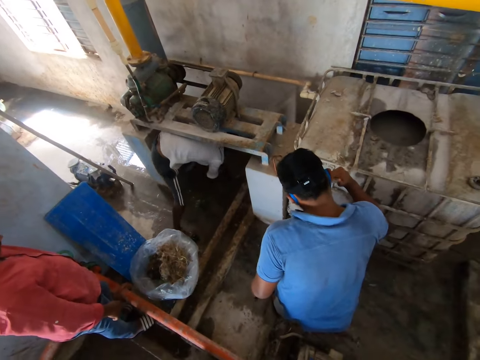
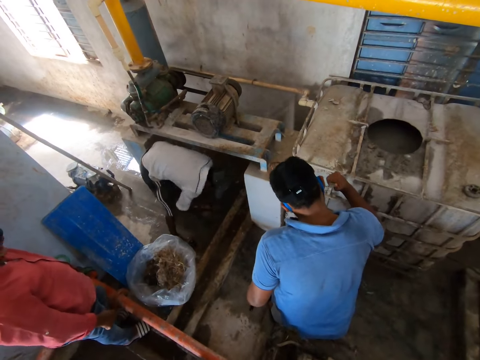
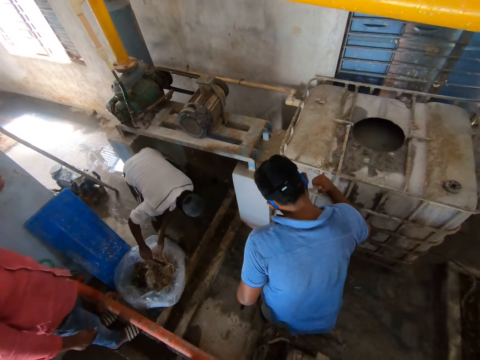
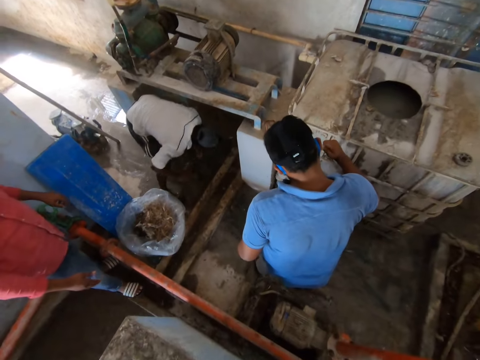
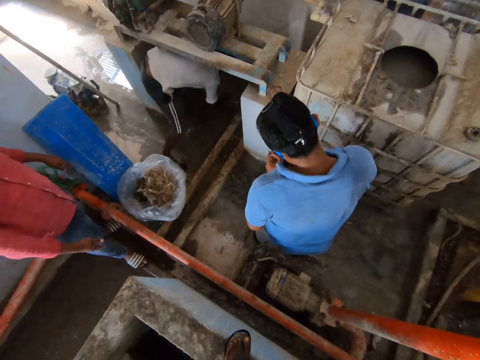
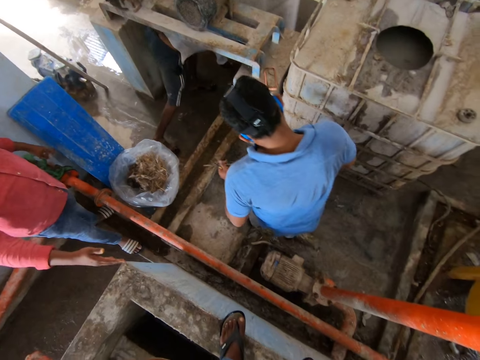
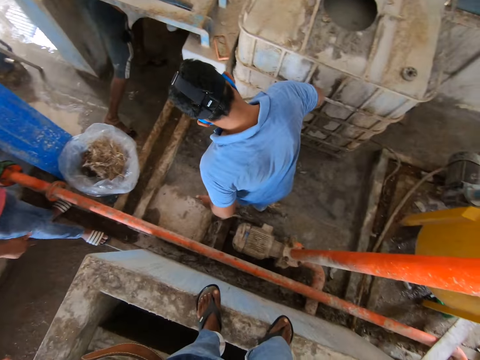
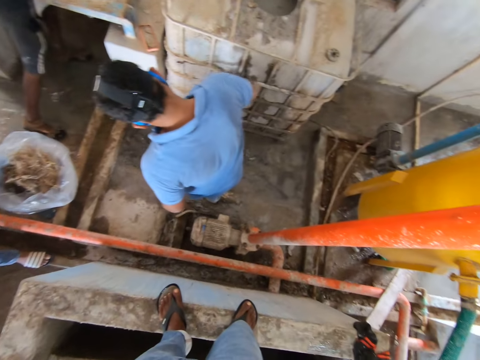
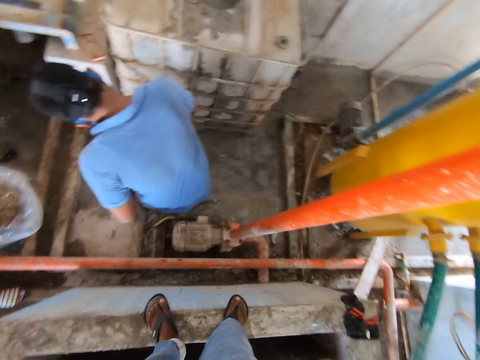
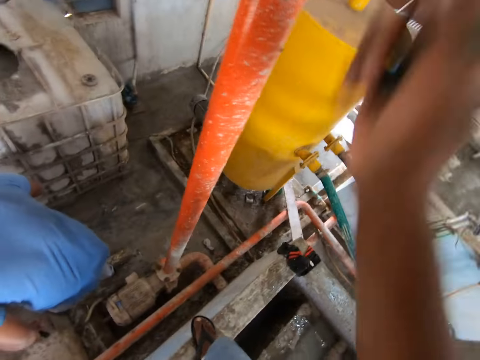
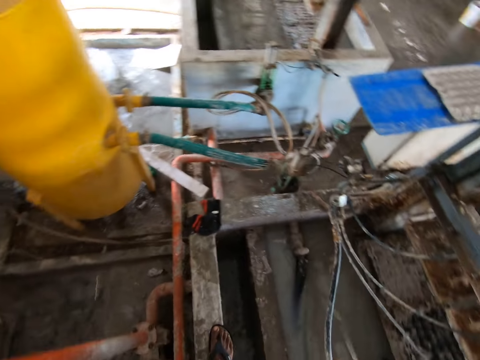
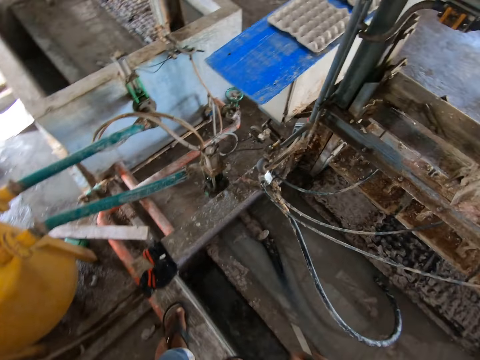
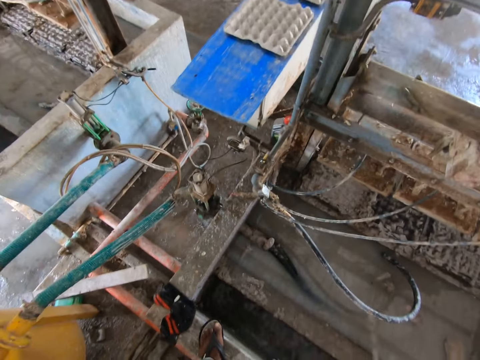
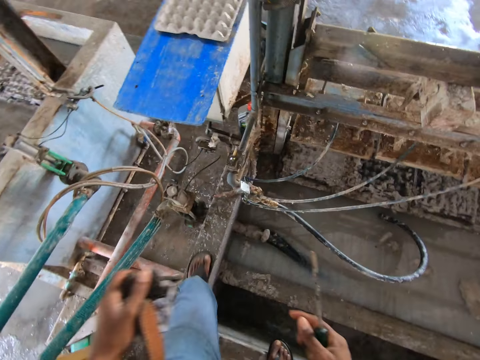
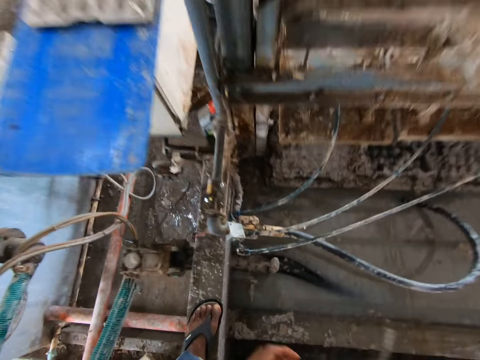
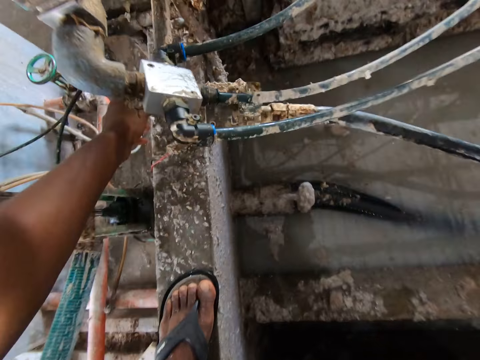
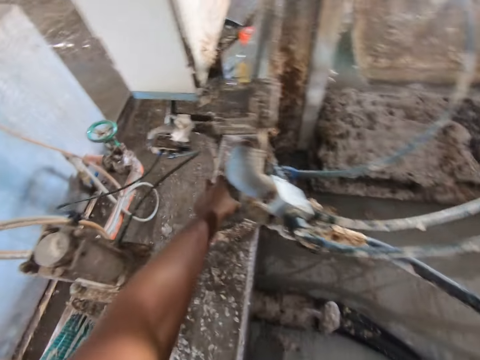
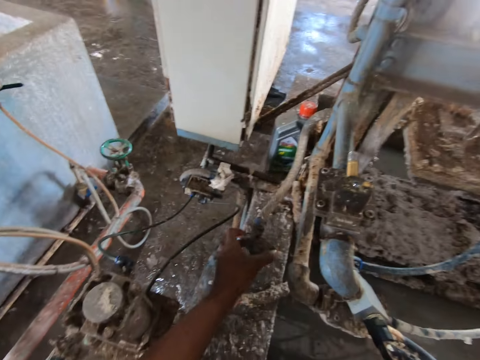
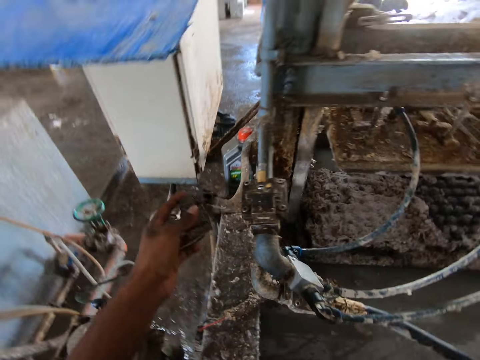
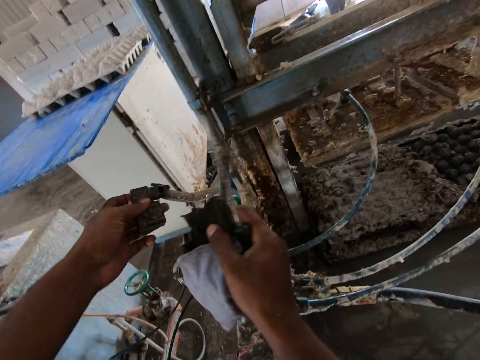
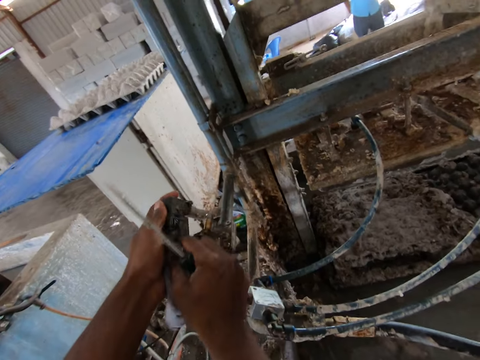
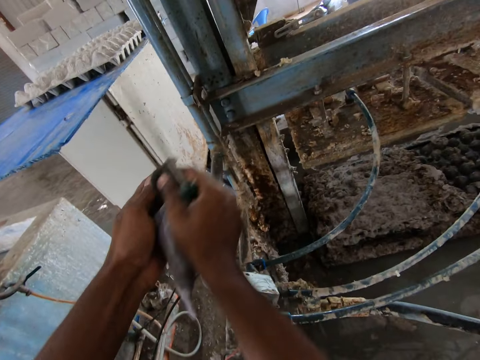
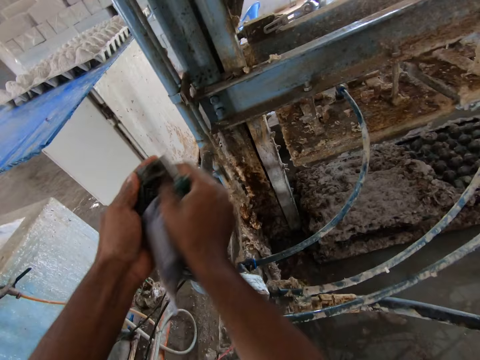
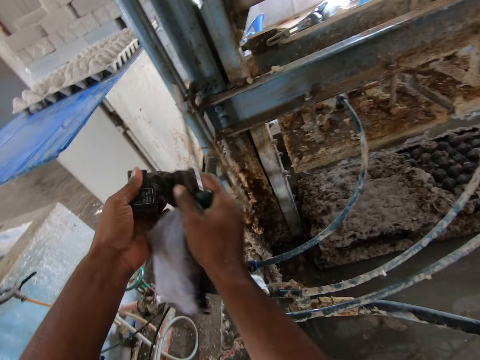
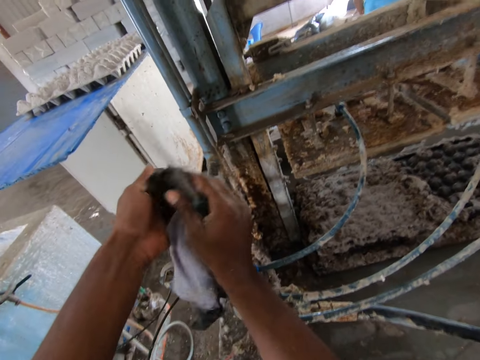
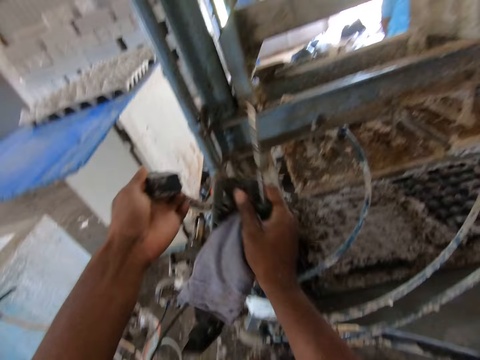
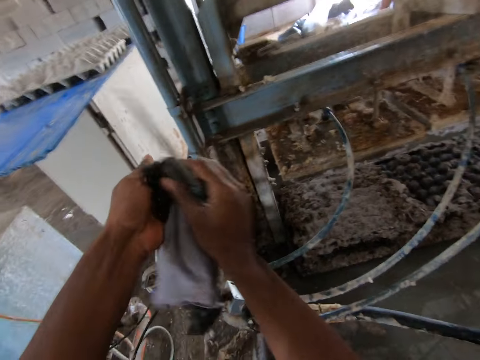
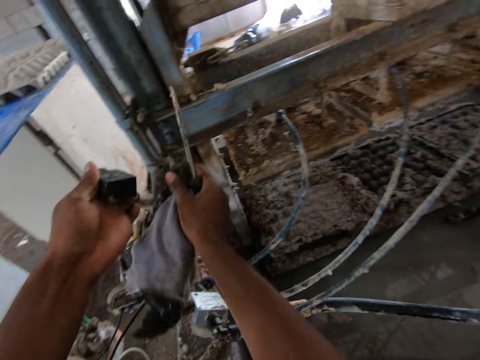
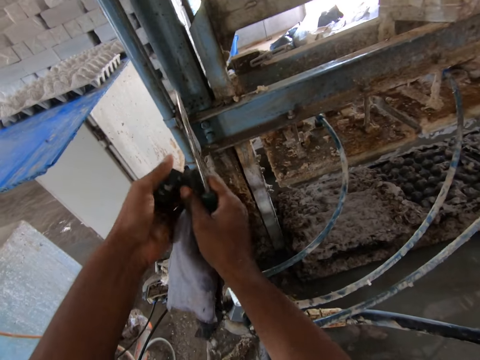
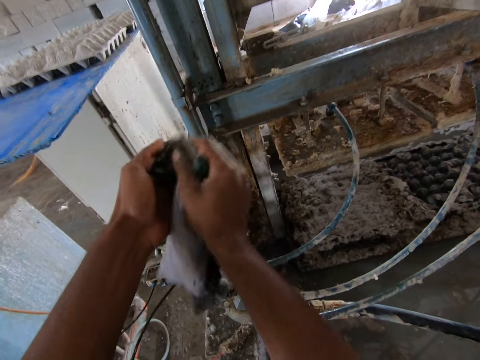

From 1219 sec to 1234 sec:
The camera wearer looks around. They walk away. They hold the pipe. They pick up a pipe end. They wipe the pipe joint with the cloth towel.

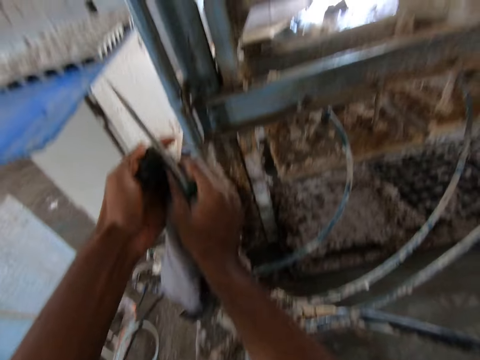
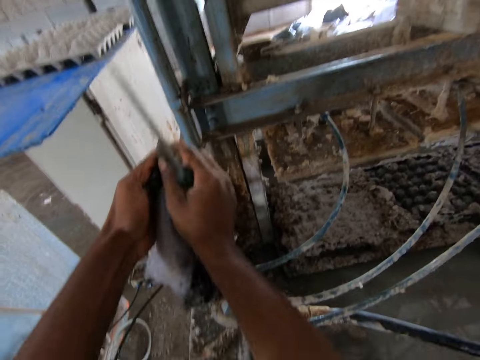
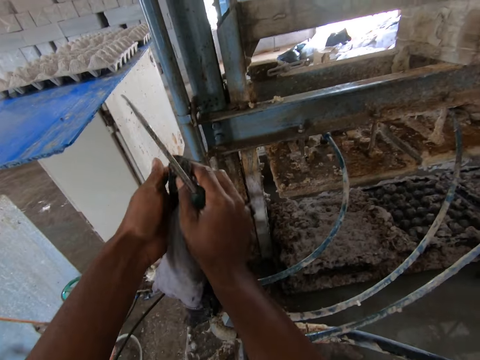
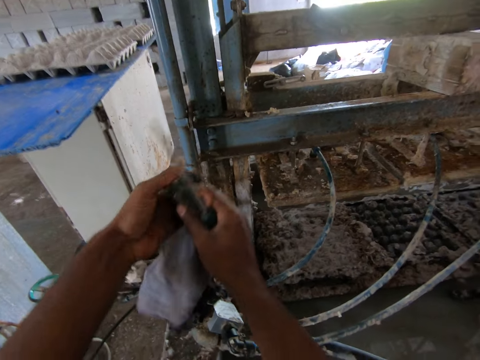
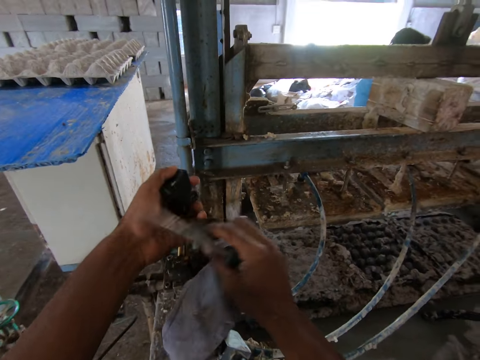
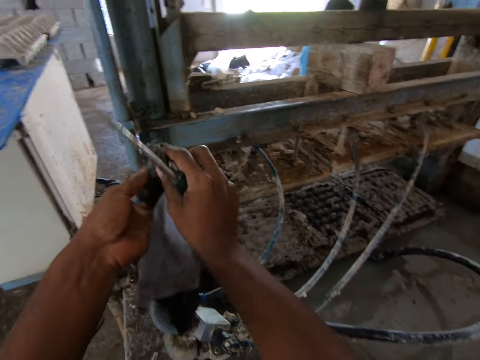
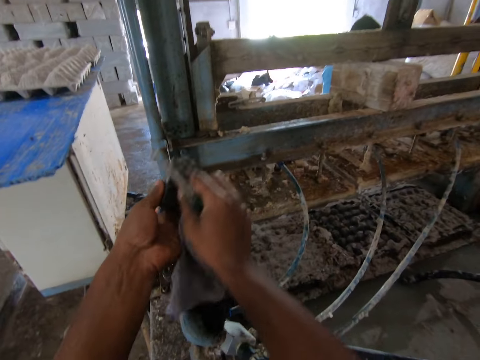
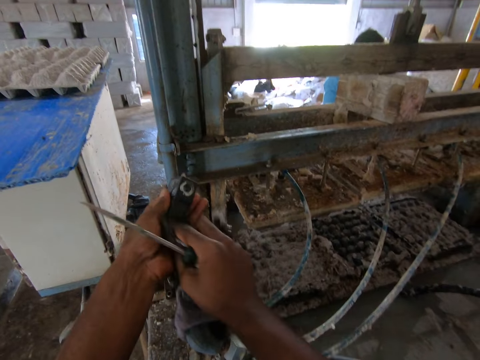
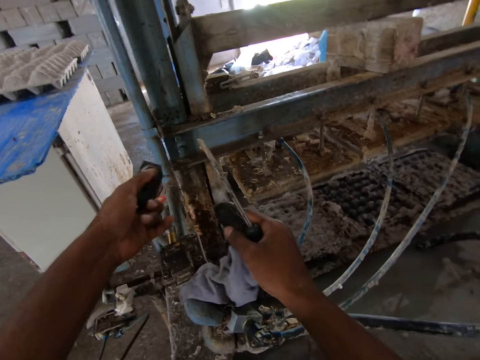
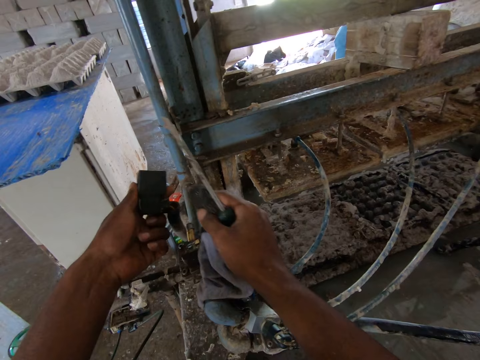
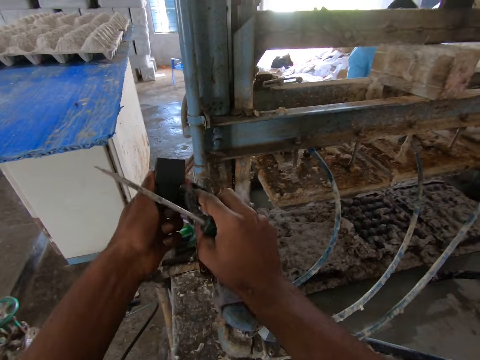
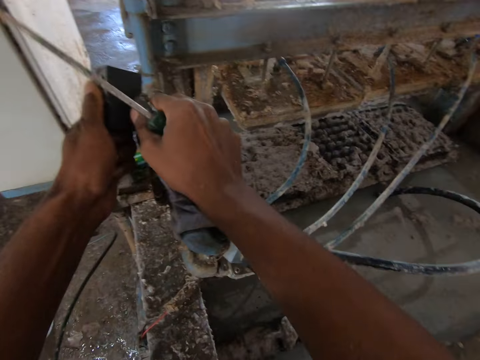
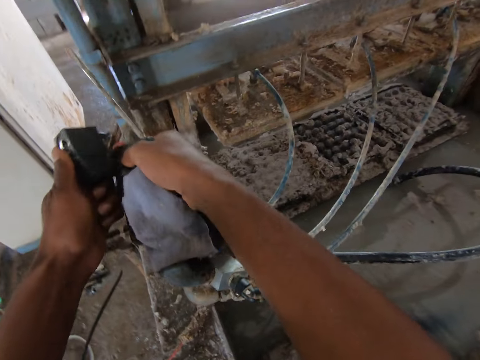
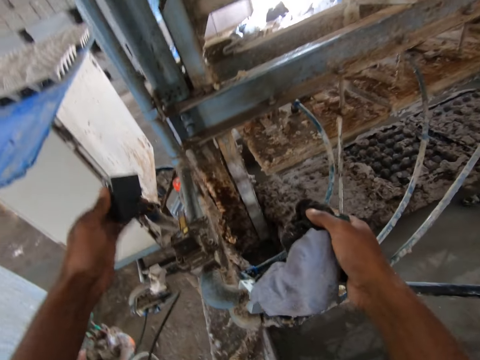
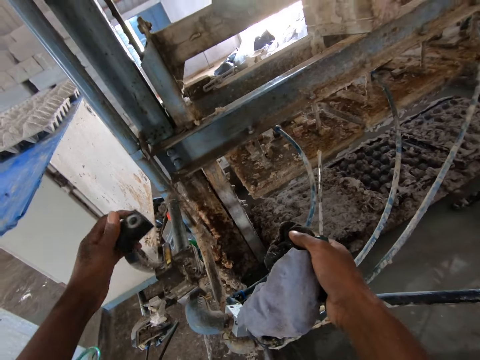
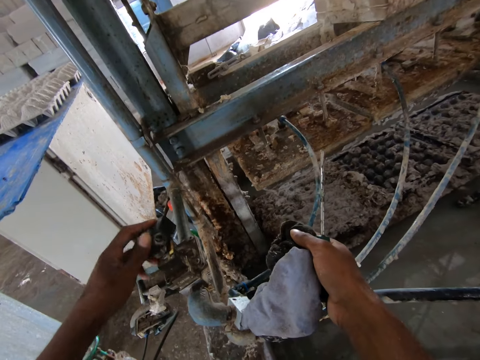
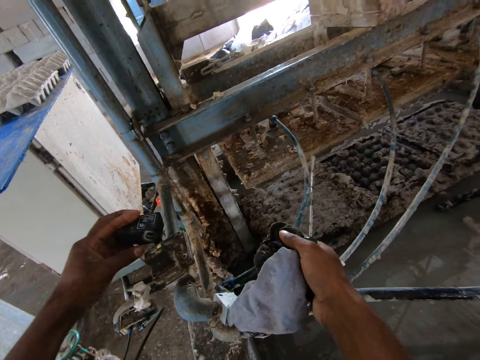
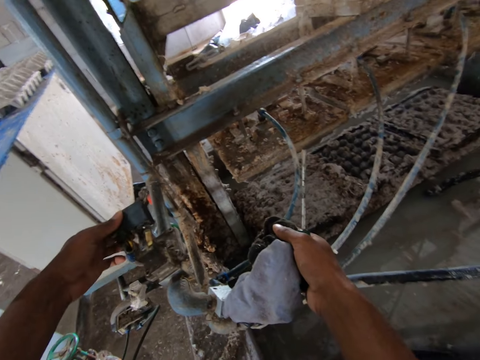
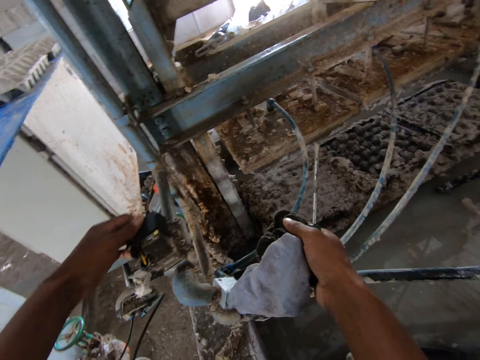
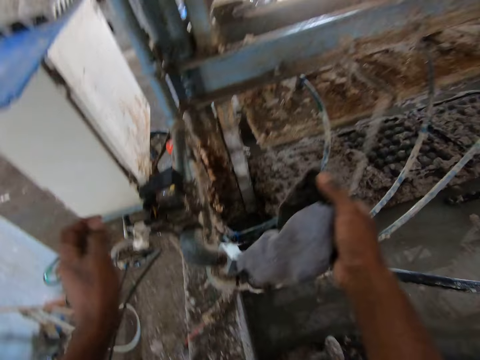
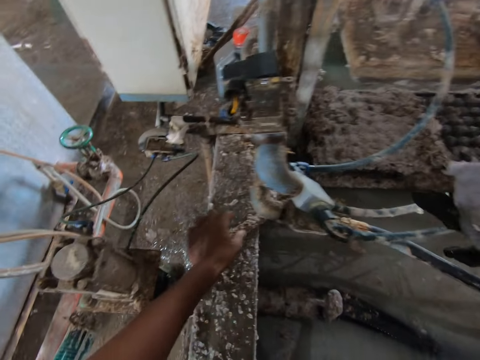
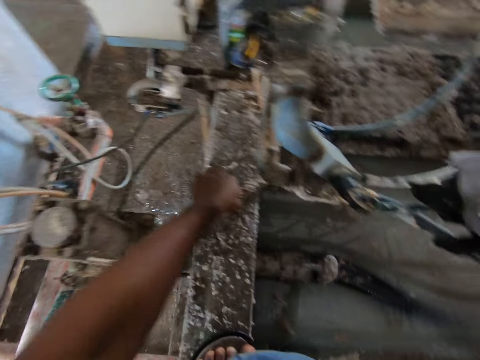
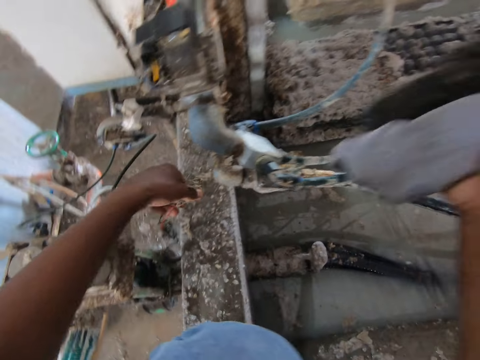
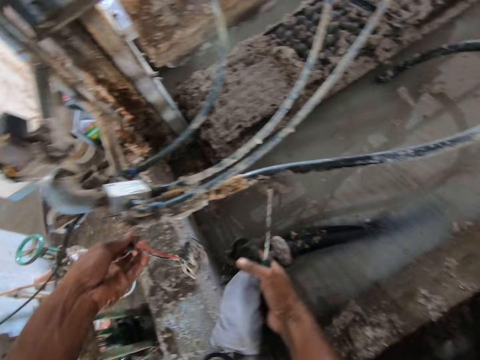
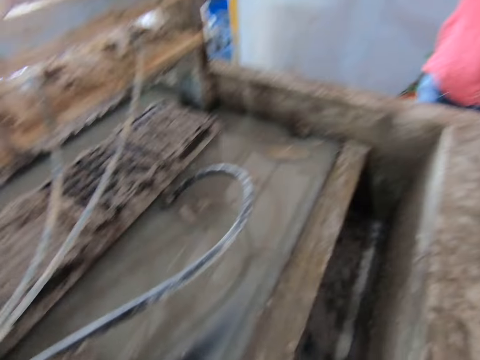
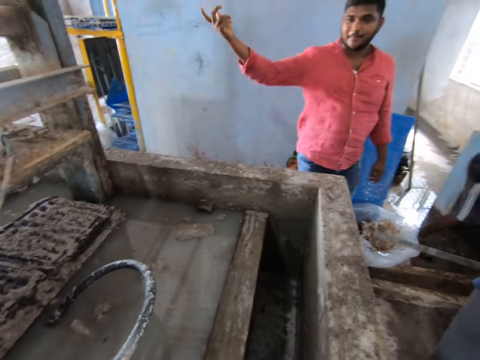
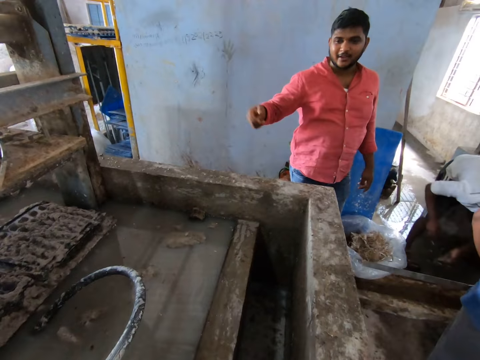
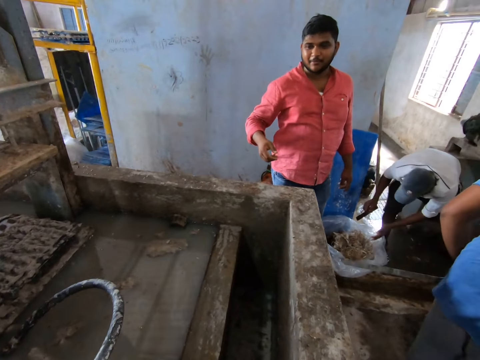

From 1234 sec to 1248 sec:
The camera wearer rotates the pipe joint. They drop the pipe end and plug the pipe joint. They move the wires. They pick up a wire cable. They converse with a man. They look around.
